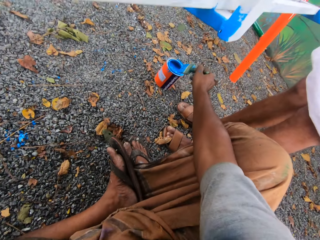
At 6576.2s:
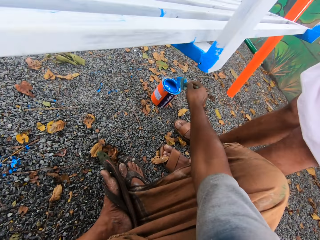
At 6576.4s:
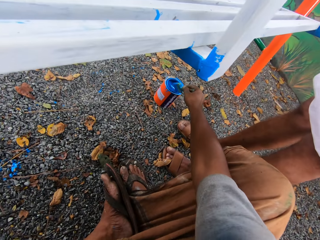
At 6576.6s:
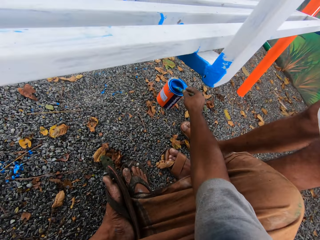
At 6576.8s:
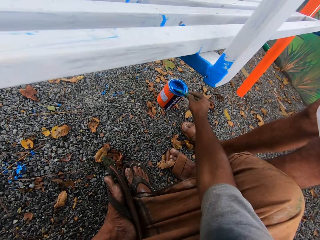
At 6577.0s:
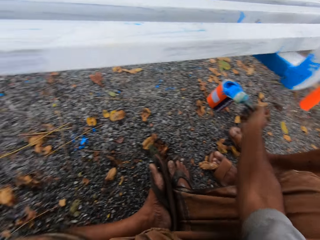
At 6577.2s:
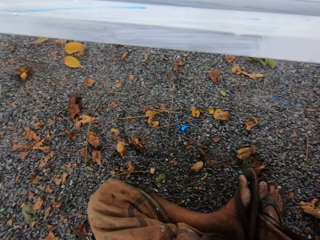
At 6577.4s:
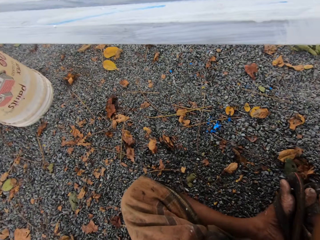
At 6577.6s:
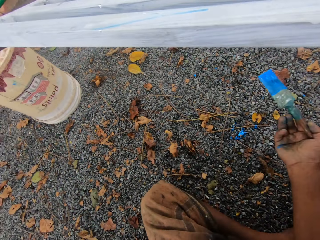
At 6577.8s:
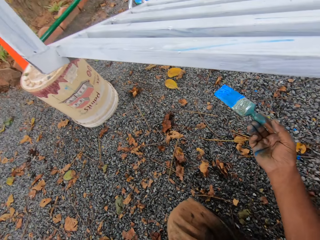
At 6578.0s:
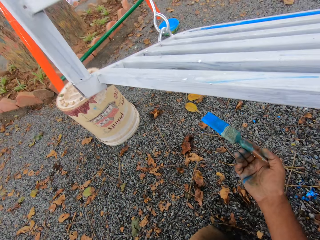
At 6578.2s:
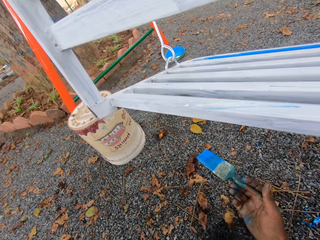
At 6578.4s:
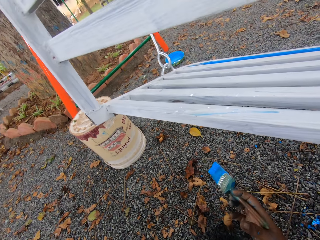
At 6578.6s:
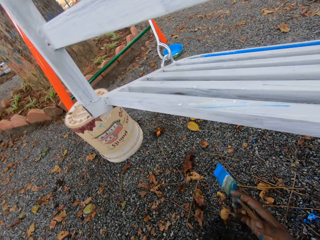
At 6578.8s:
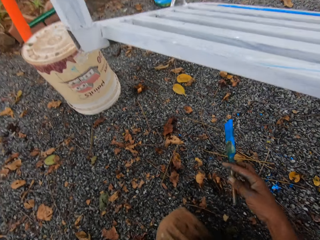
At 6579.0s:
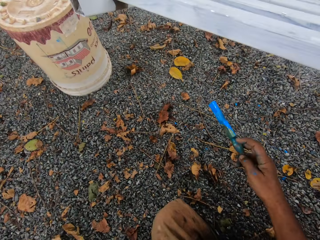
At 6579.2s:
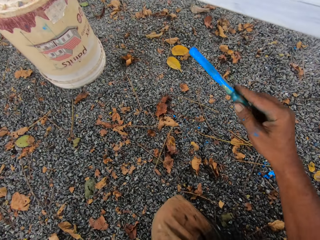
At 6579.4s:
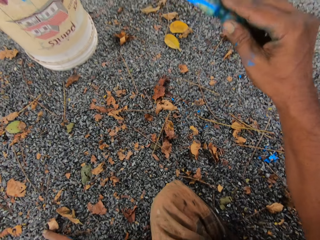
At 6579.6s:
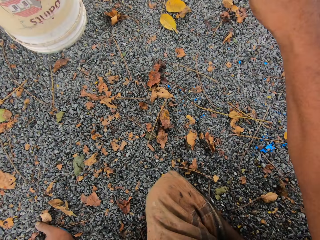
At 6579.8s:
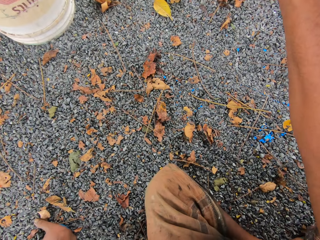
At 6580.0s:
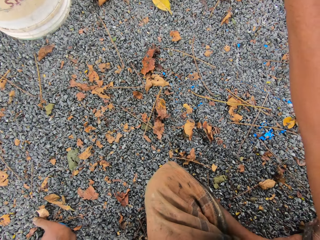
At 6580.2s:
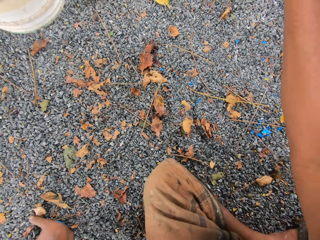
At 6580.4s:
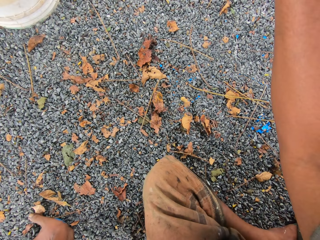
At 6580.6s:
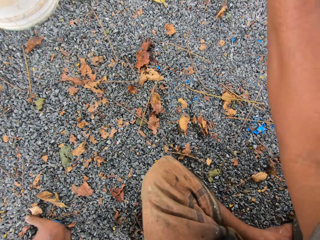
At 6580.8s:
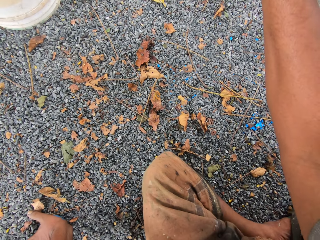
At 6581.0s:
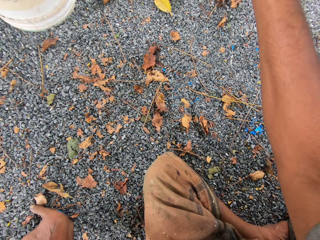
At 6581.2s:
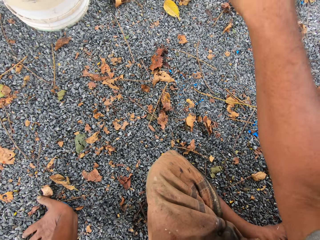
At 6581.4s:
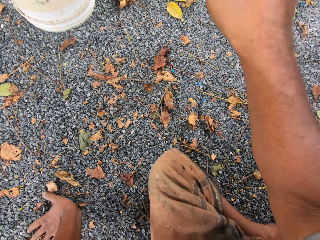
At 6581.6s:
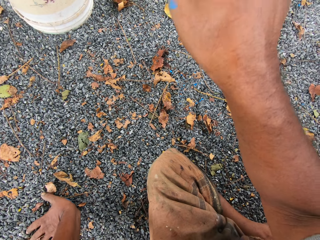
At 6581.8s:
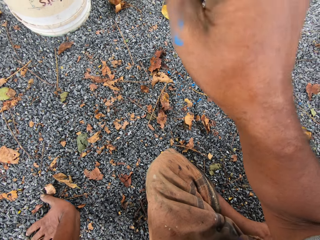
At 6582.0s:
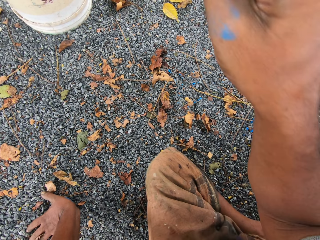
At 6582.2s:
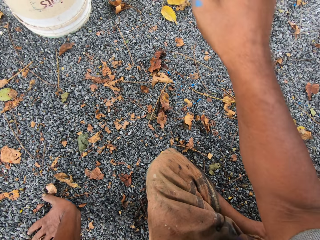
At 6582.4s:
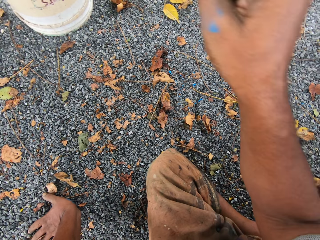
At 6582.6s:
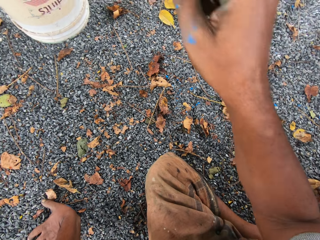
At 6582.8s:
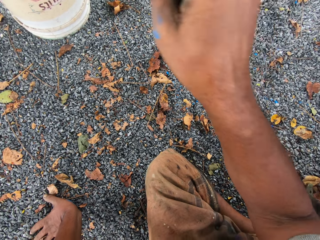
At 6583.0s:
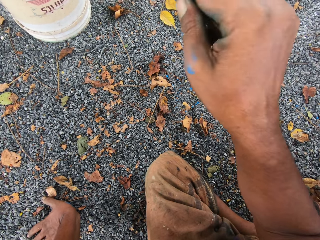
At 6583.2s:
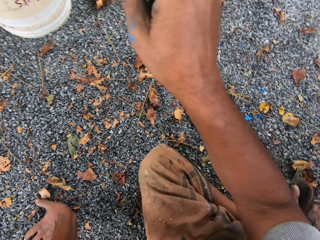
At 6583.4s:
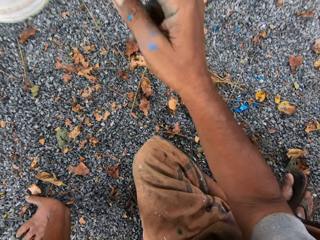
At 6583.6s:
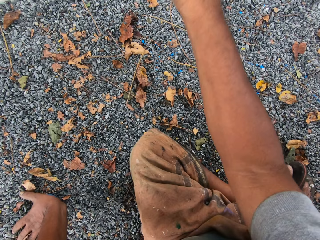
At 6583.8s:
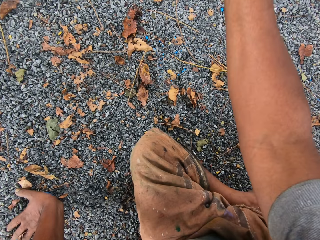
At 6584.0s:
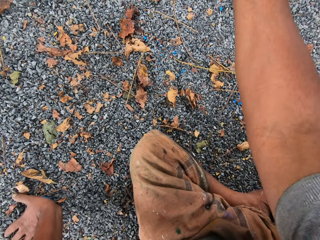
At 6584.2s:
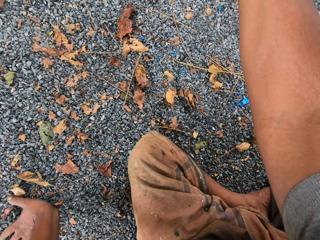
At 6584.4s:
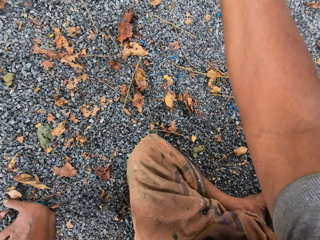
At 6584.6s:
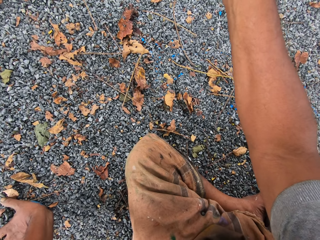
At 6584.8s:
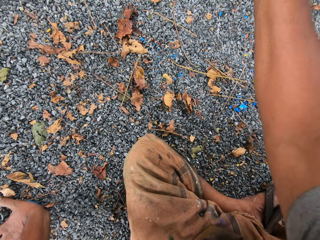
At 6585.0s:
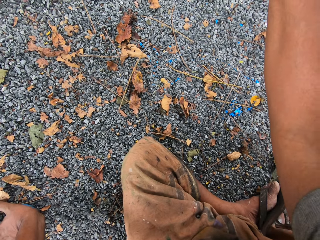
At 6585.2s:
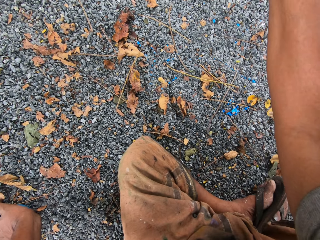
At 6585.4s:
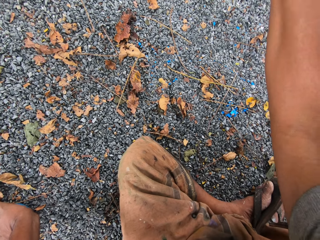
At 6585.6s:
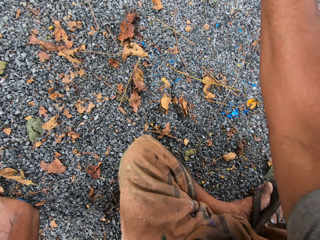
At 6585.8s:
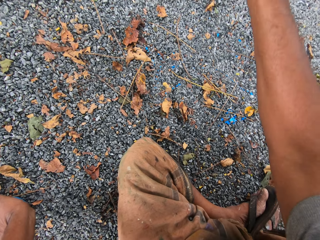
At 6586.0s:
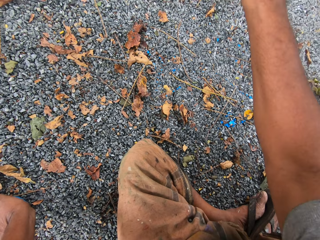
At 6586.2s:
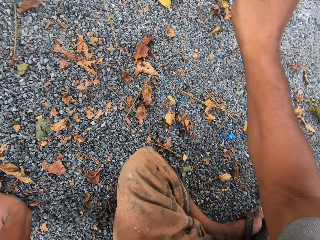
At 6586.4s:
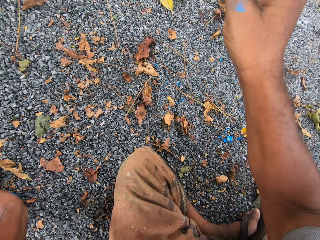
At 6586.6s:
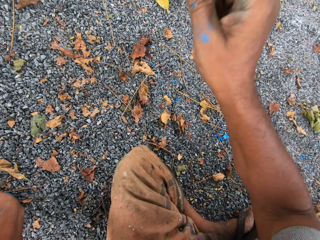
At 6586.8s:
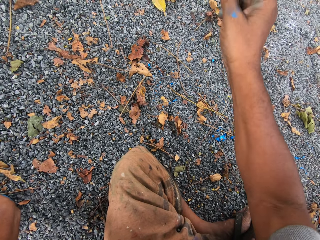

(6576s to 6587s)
The camera wearer dips the paint brush in the paint can. They paint the swing with the paint brush.

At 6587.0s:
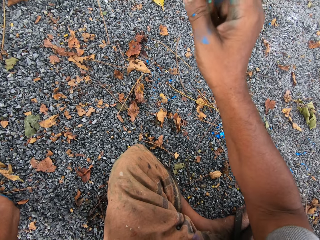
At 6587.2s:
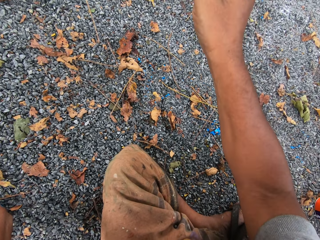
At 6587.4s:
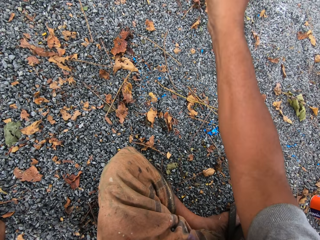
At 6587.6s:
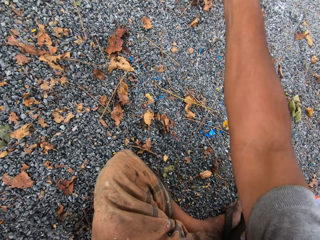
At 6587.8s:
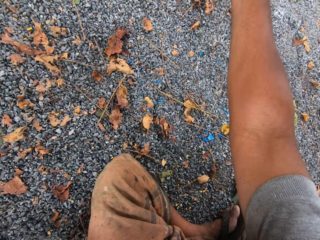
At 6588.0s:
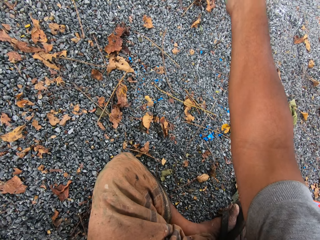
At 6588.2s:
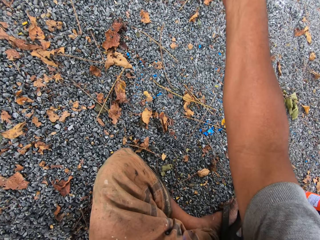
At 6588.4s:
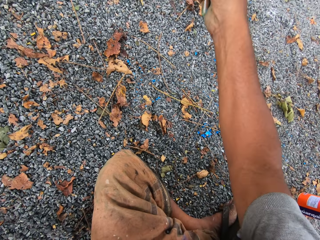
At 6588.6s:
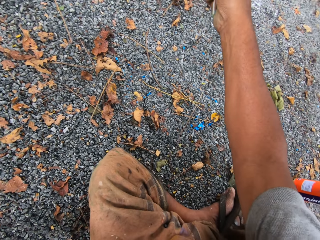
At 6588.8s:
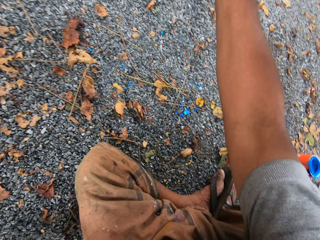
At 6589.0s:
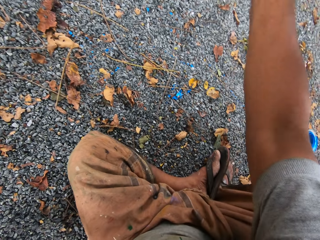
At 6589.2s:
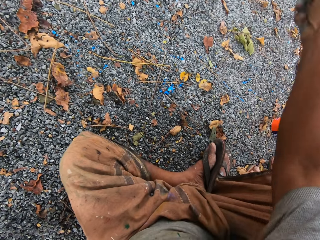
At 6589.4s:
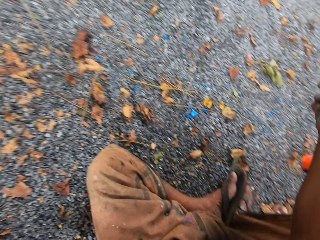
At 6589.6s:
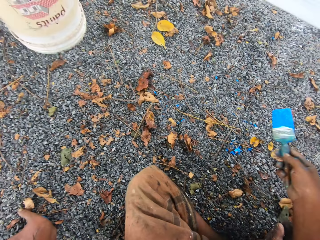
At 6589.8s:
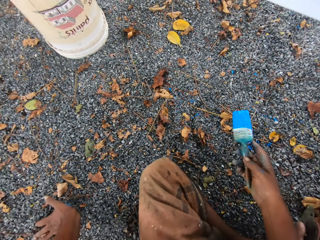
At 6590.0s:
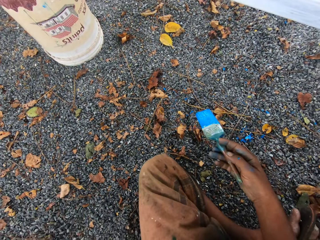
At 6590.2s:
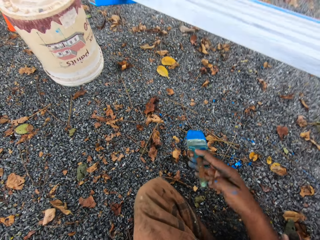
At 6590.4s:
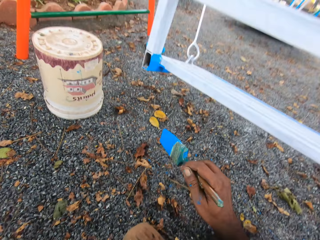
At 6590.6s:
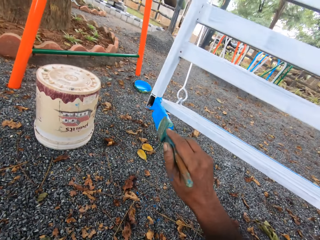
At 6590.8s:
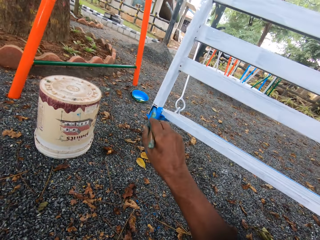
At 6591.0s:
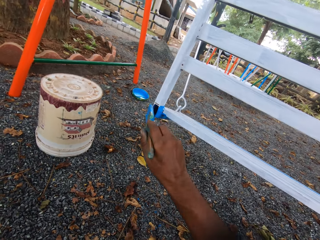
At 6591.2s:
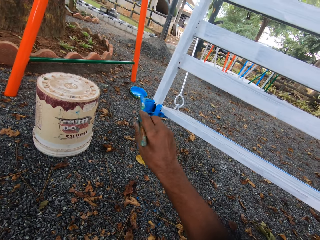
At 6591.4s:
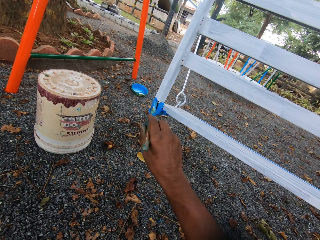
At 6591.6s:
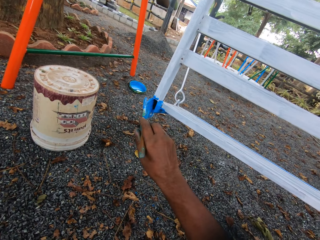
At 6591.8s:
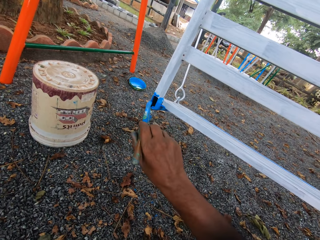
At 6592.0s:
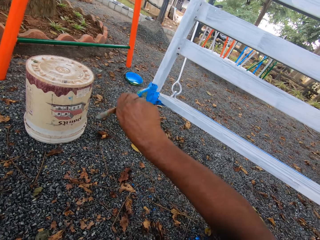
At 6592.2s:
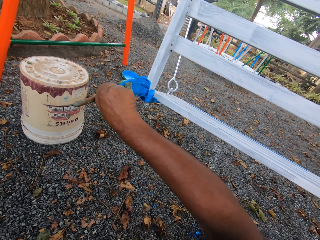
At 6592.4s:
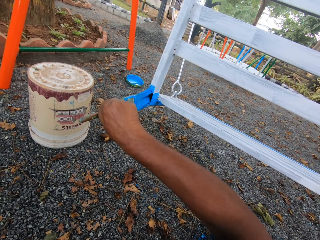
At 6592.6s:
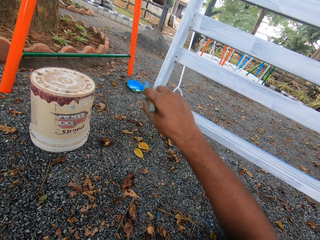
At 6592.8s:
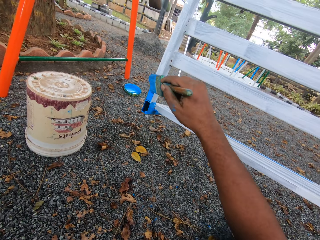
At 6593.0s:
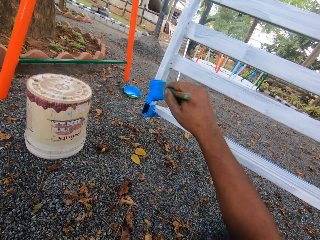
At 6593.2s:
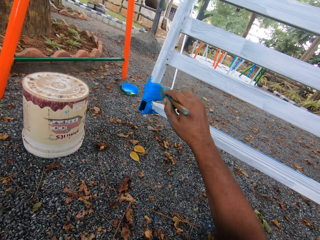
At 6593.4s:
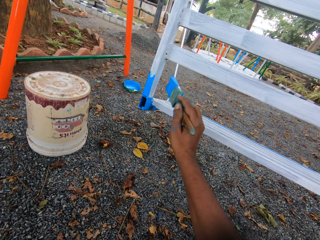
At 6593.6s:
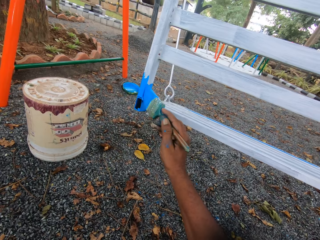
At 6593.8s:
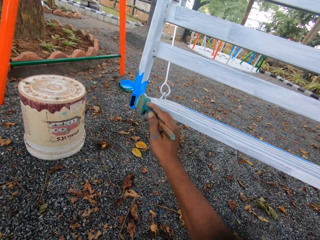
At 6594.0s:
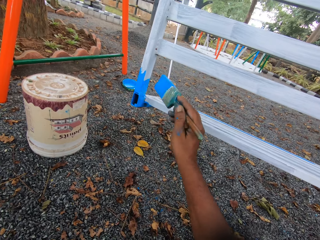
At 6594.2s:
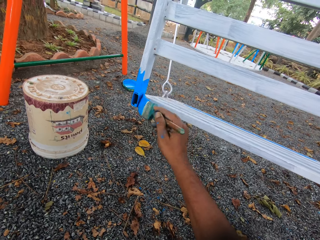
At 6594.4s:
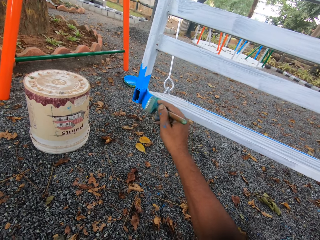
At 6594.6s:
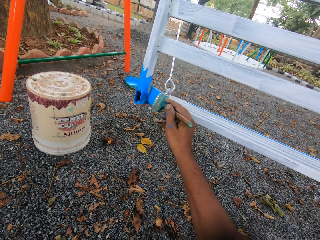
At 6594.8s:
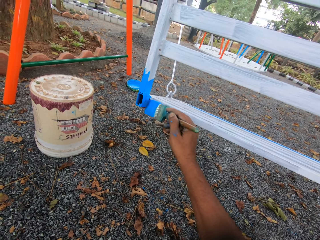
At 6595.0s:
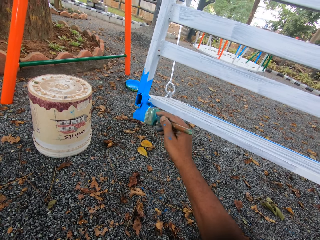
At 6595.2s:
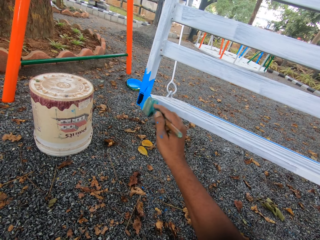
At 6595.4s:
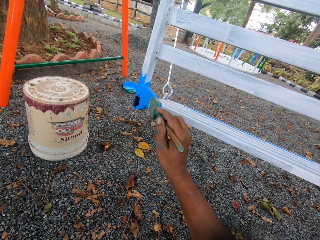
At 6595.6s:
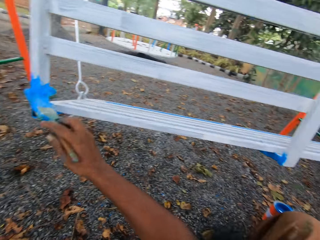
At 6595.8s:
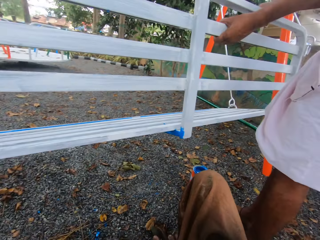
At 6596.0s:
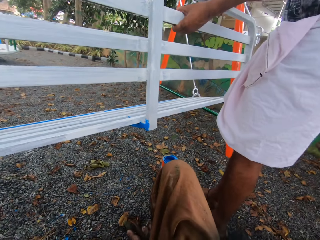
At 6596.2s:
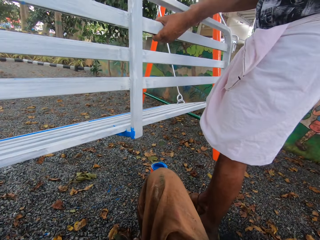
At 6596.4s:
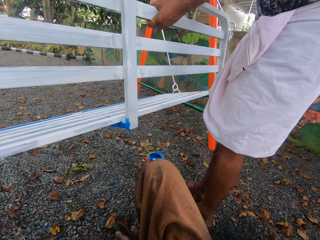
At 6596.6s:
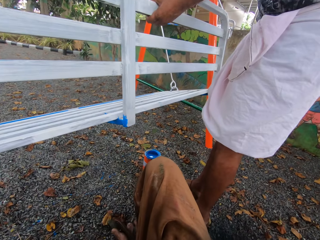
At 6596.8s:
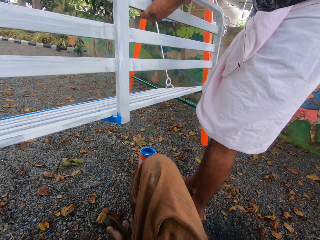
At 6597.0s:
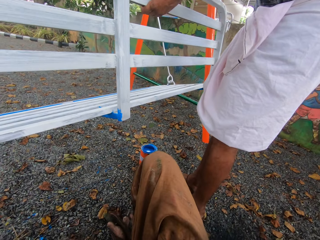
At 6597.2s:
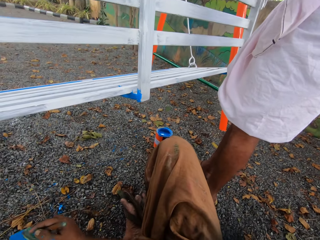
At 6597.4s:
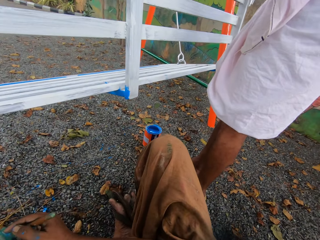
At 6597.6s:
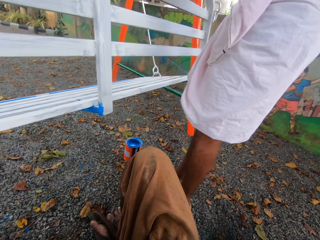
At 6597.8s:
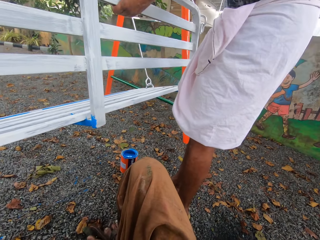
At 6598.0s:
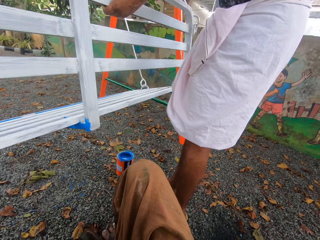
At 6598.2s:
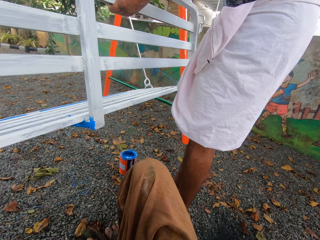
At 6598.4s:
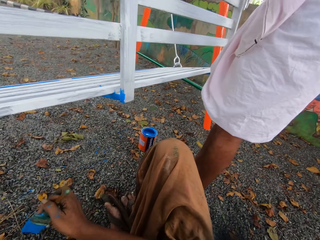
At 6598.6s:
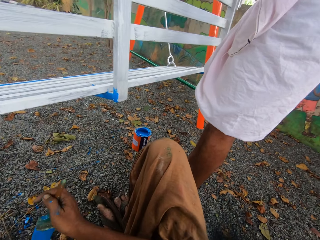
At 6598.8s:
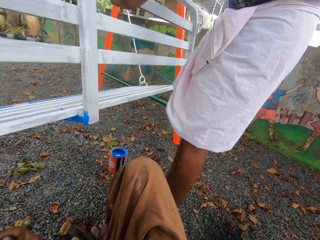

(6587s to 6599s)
The camera wearer adjusts the paint brush. They paint the swing with the paint brush. A person holds the swing. The camera wearer talks to the person.
